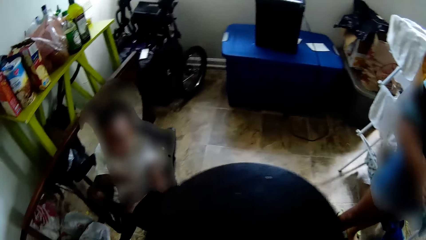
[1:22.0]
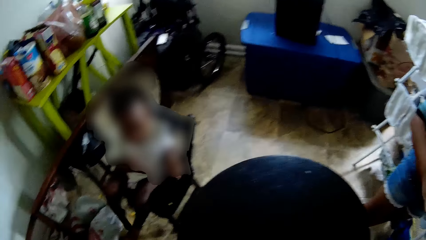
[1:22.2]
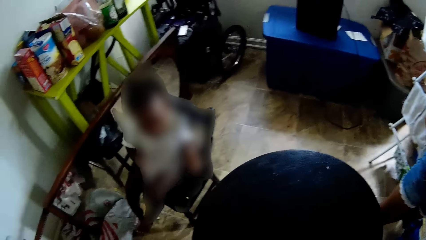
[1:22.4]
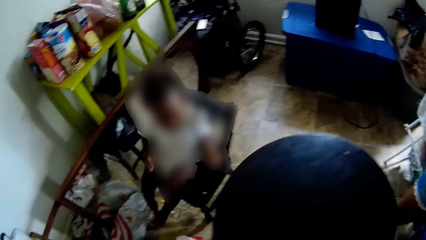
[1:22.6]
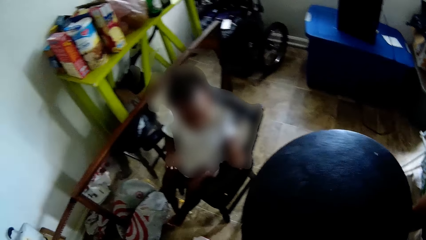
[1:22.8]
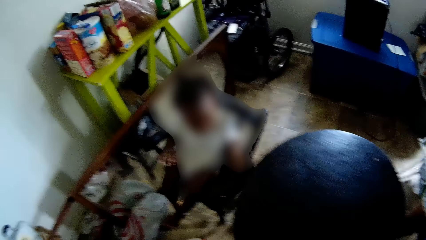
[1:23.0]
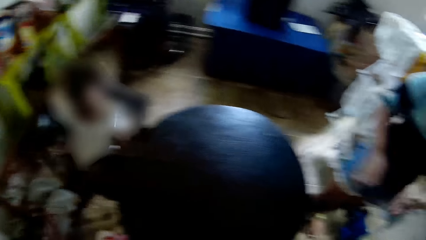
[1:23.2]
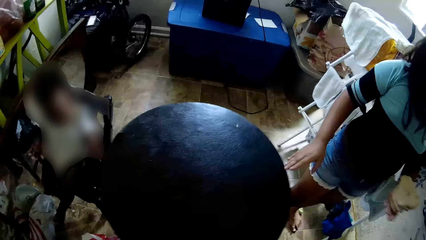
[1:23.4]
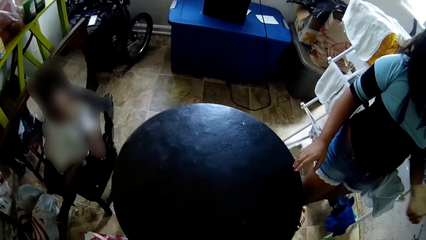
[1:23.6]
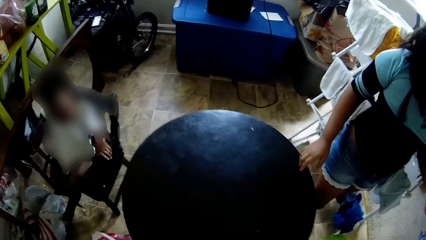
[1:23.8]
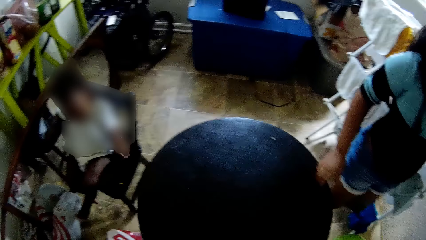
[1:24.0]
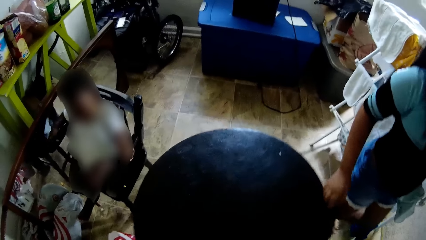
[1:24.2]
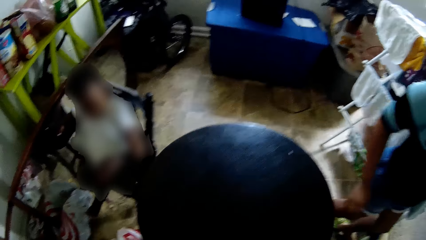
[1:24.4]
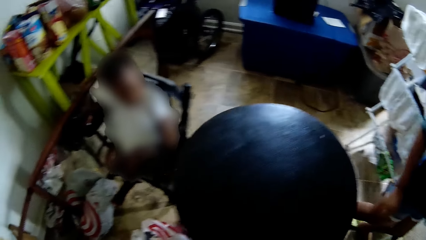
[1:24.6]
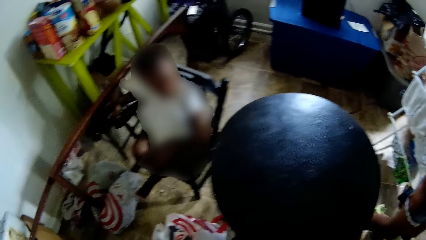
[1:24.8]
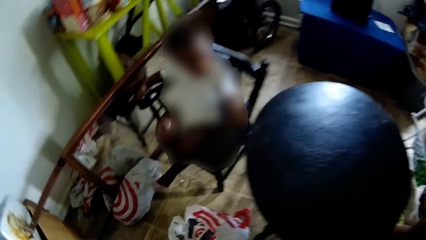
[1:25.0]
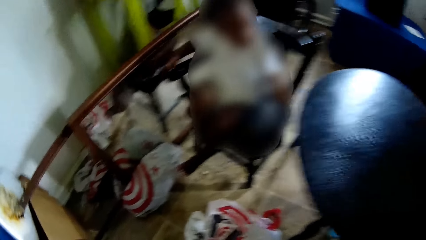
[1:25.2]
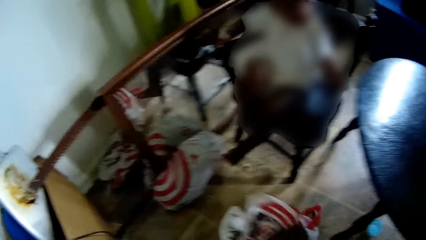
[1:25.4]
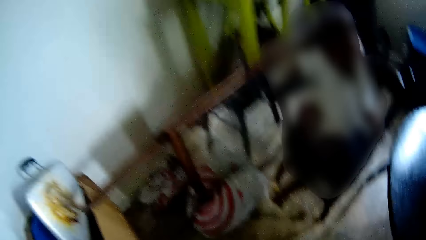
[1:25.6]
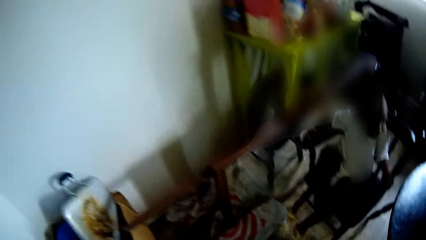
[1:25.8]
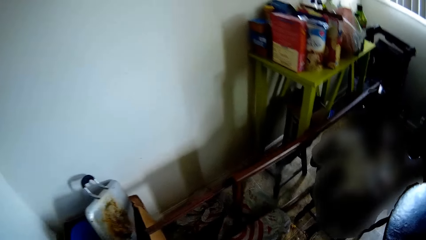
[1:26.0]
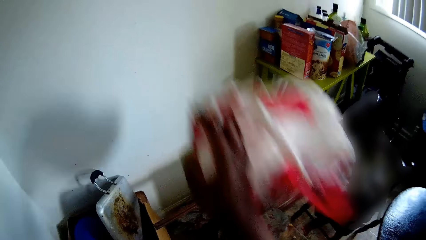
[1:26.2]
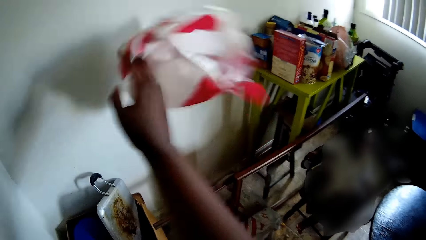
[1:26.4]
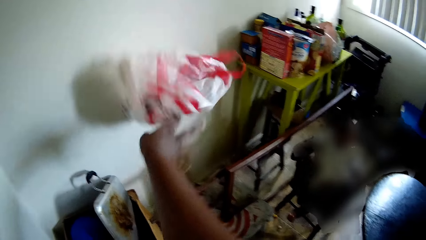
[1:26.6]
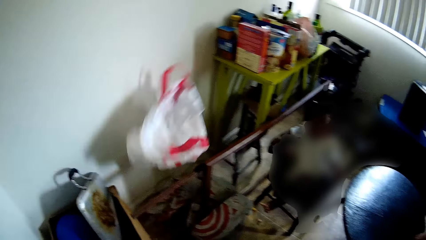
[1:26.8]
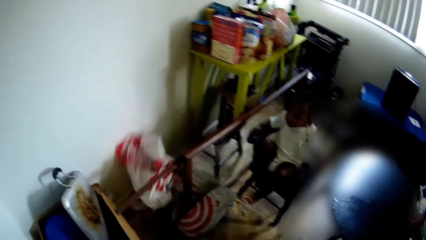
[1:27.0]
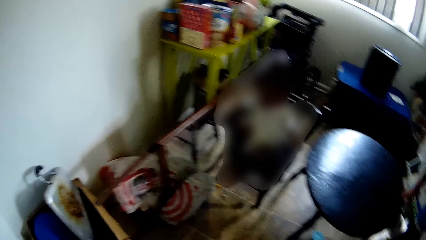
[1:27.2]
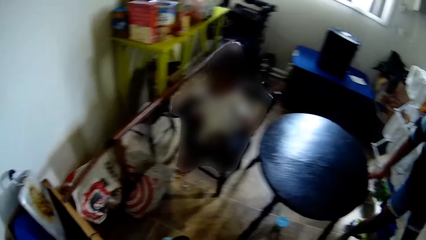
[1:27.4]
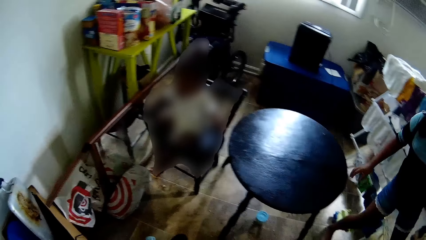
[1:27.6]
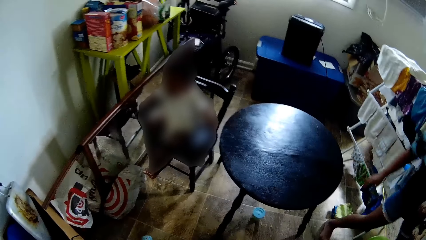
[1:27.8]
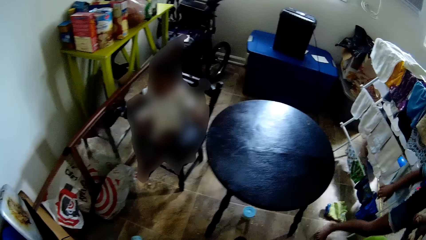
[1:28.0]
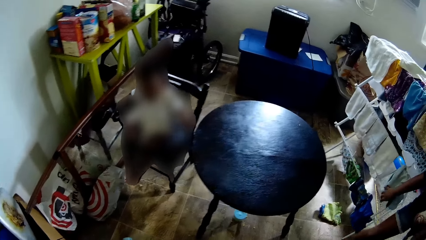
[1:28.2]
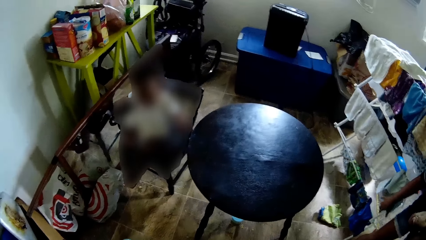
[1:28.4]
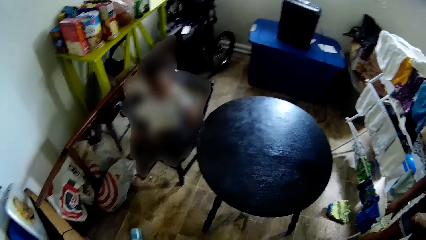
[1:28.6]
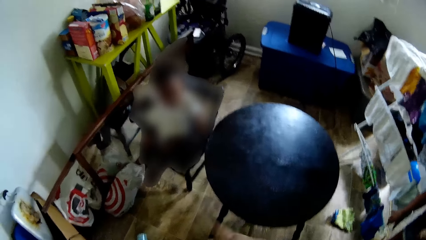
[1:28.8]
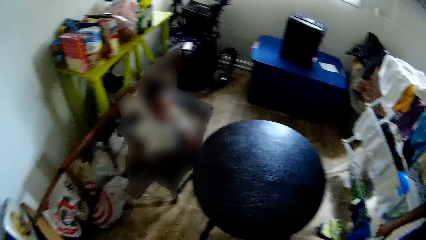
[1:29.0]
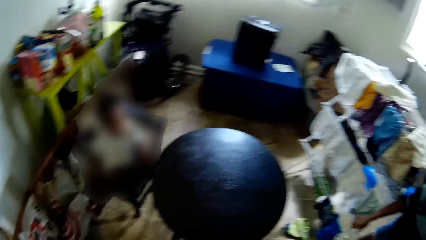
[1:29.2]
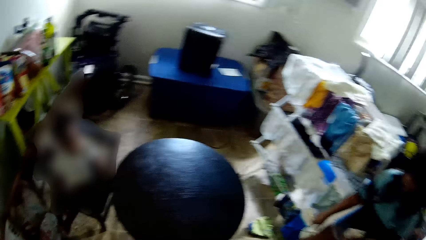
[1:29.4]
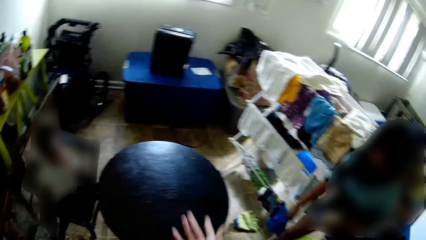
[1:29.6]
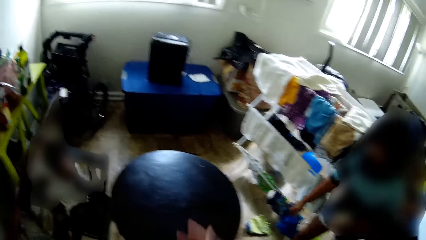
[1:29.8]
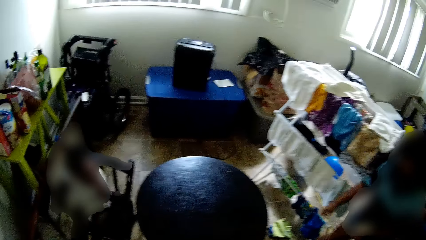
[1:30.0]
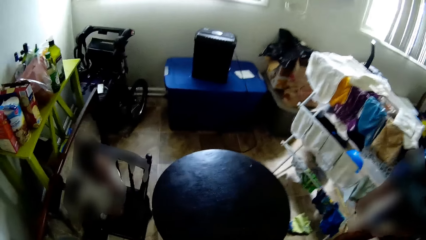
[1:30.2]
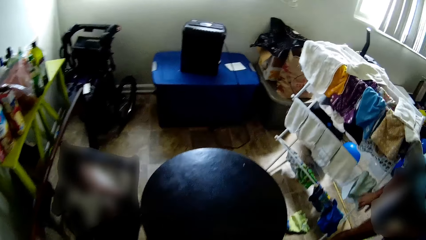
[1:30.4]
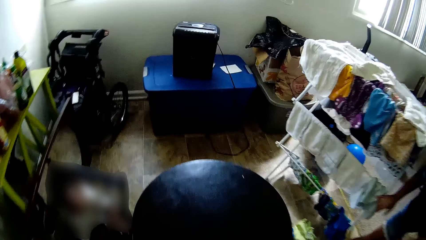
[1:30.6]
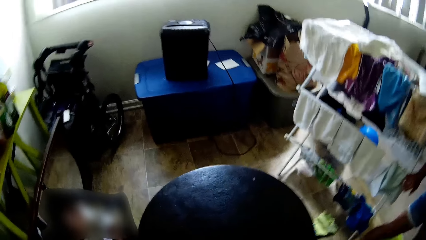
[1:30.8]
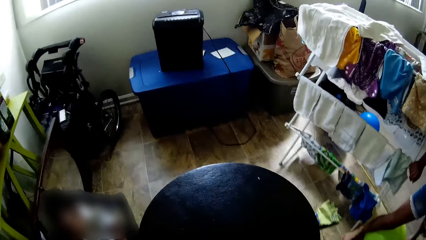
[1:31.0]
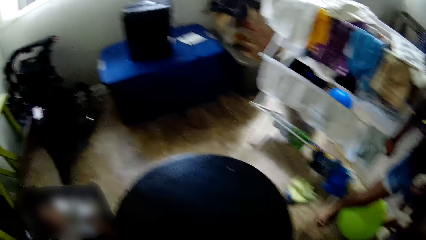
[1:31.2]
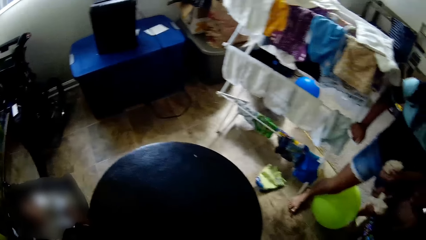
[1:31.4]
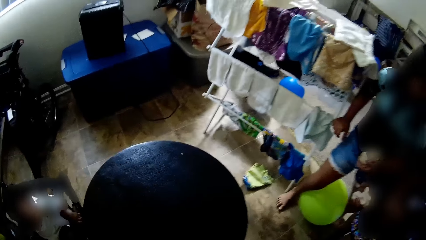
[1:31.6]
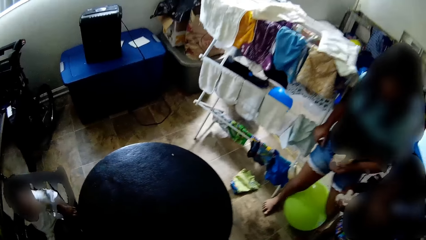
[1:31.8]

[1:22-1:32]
The camera wearer pushes the table aside. She picks a paper bag from the floor. She drops the nylon on the floor with her right hand.

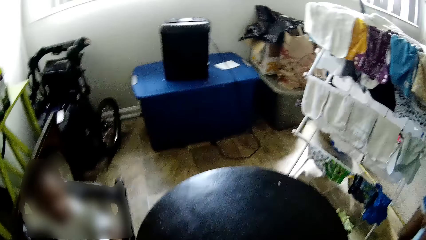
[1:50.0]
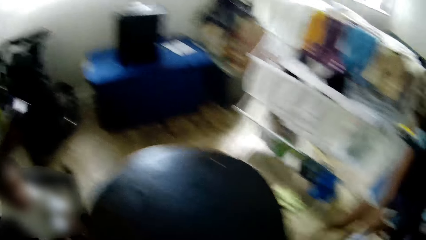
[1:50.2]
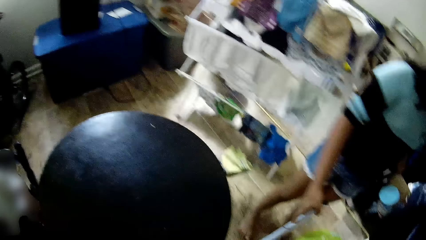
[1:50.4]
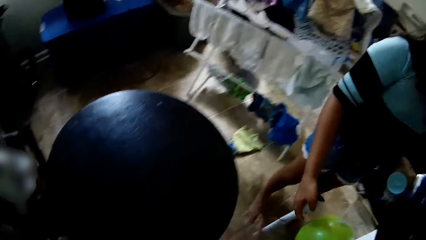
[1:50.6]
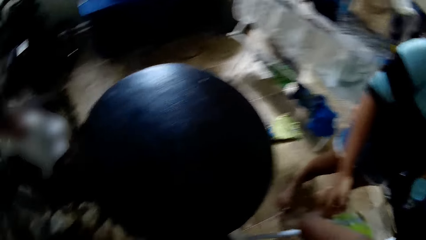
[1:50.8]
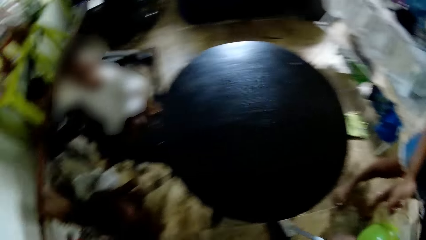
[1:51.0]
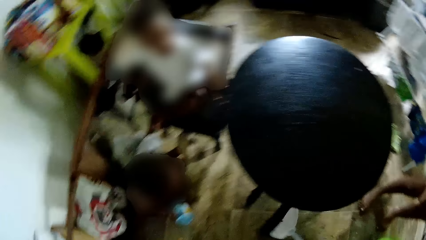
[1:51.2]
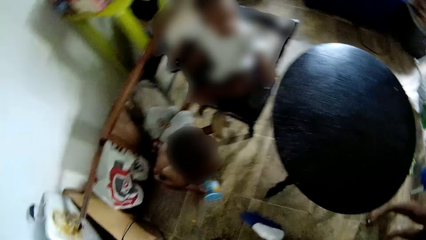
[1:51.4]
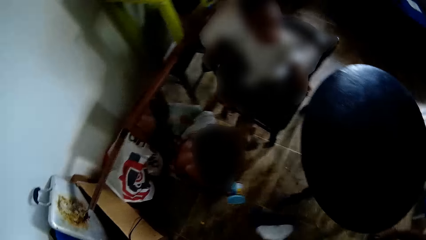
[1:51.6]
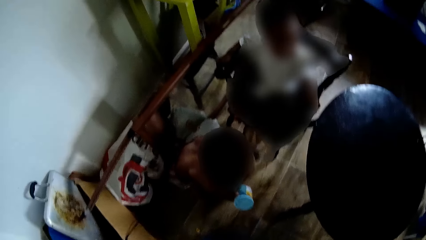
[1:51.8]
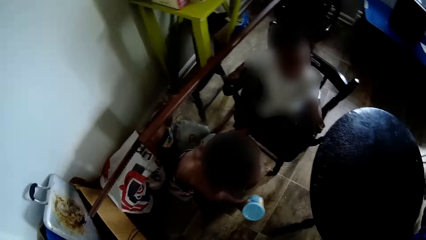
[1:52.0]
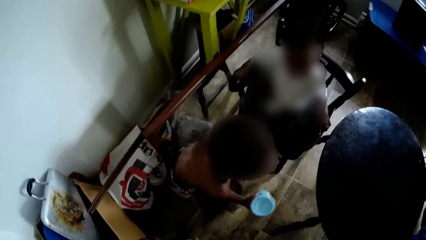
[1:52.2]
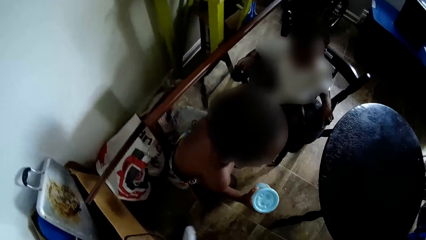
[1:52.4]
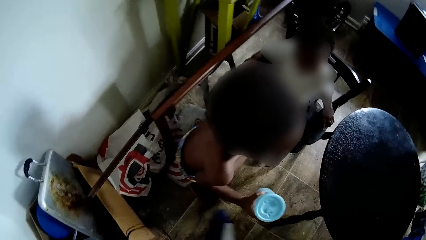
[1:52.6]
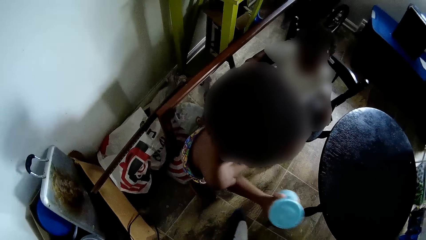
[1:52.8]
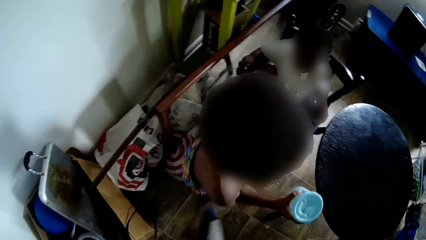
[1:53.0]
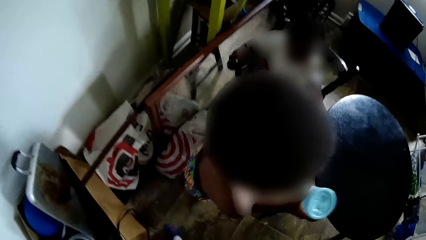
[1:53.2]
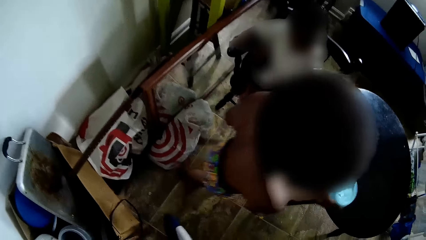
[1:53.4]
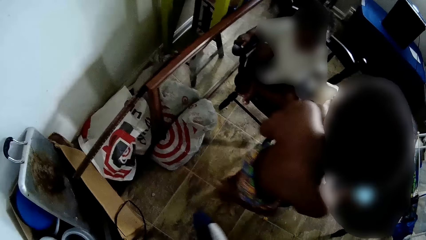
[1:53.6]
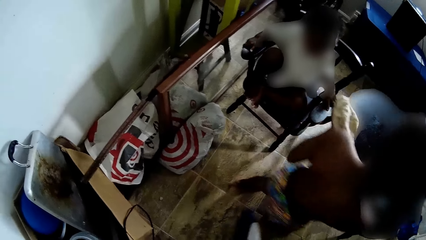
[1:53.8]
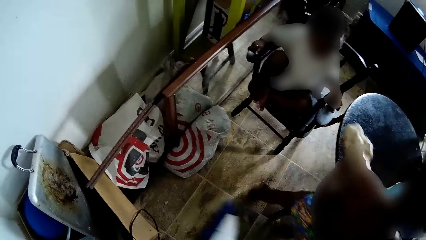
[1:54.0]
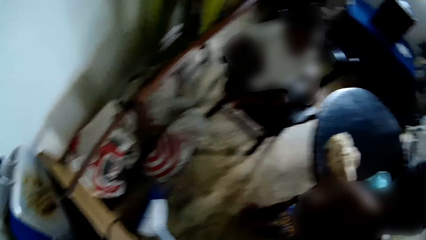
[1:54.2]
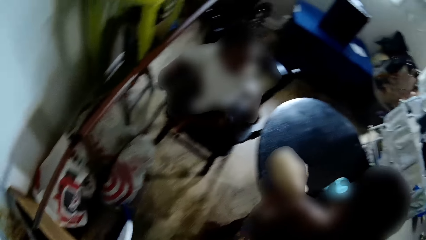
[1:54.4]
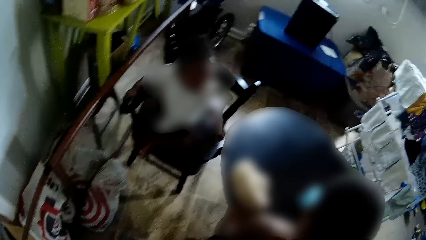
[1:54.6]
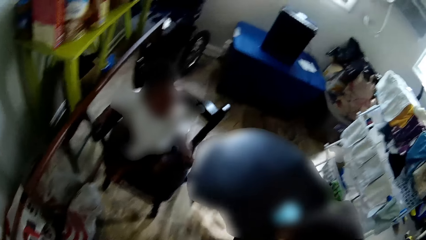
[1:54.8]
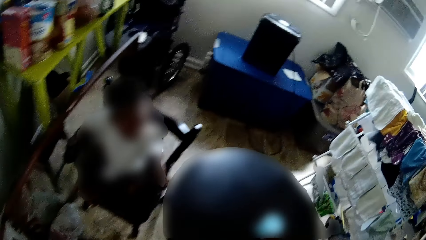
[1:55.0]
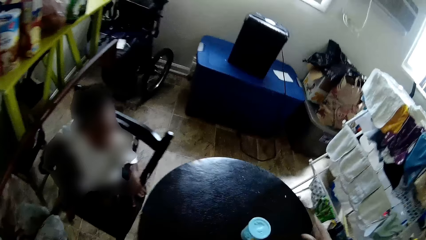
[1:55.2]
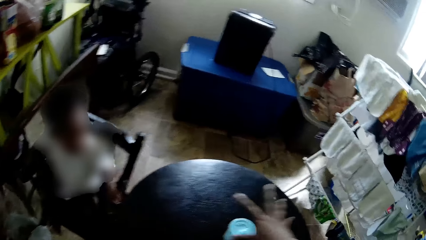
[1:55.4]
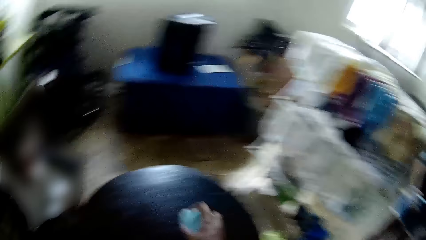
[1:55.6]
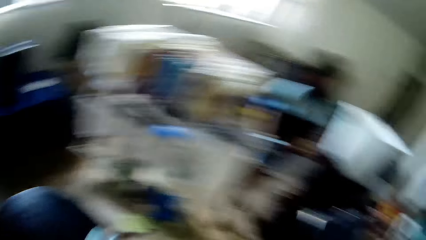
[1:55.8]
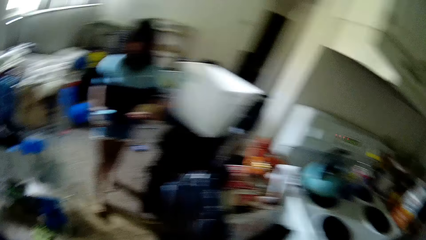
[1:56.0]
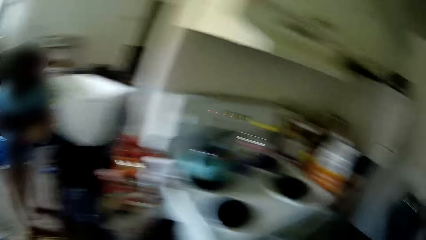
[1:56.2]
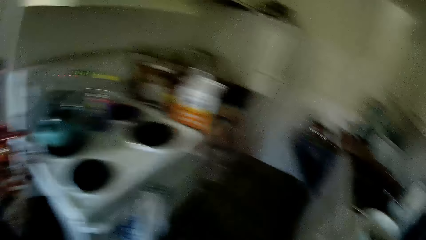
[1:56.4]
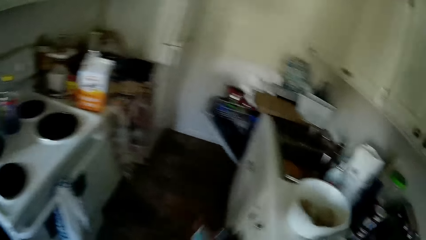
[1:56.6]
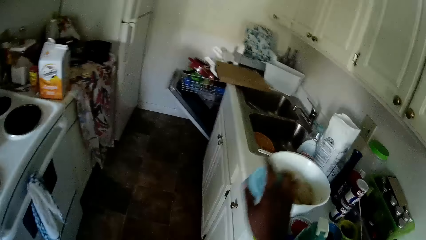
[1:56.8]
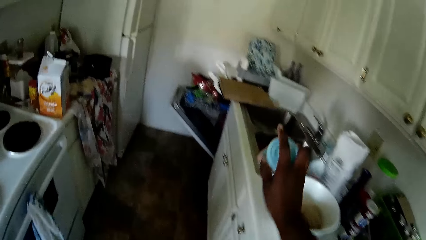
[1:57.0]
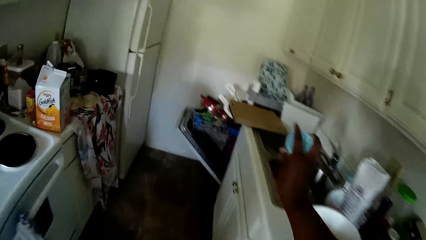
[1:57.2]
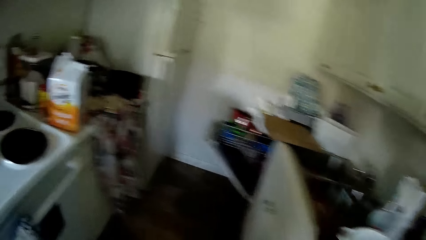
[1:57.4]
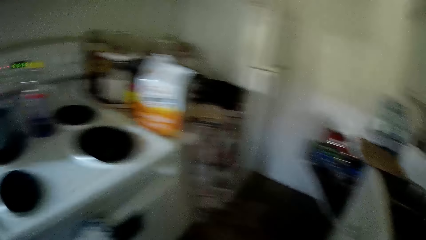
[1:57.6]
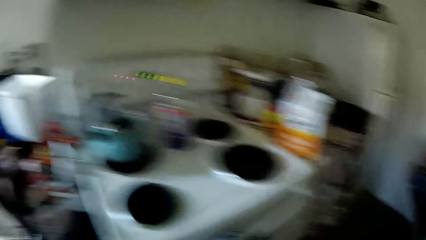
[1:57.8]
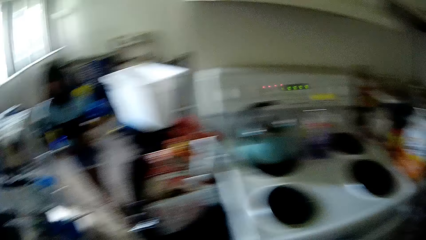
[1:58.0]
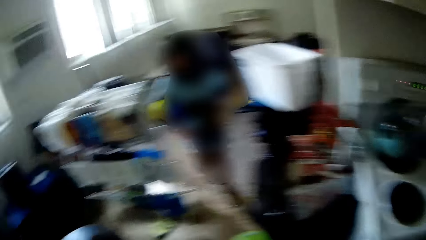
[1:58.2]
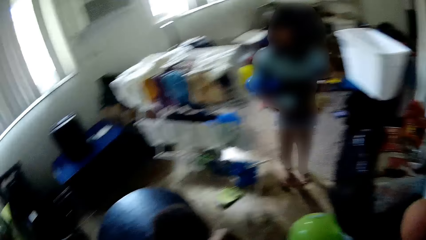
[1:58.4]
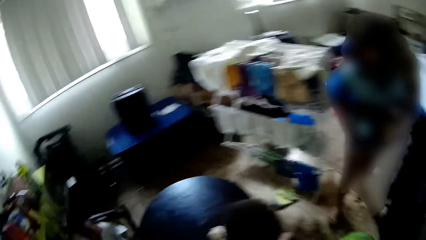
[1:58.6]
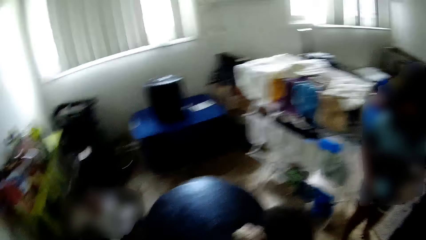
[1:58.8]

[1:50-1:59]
The camera wearer wipes the table with her hand. She collects a broom from the child with her left hand. She sweeps the floor with the broom in her right hand. She picks the bottle from the table with her right hand. She drops the bottle on the kitchen counter with her right hand.
